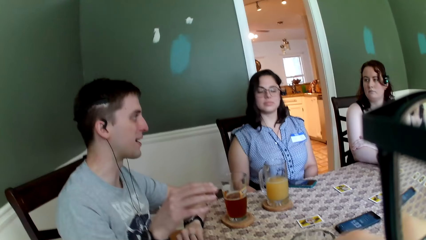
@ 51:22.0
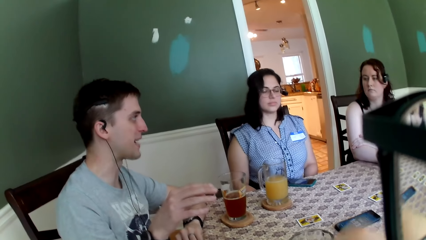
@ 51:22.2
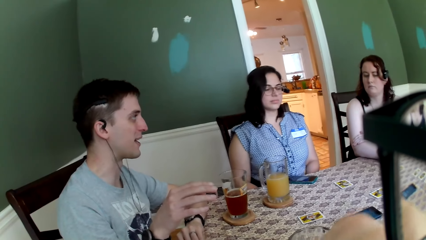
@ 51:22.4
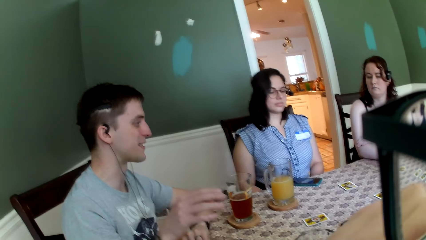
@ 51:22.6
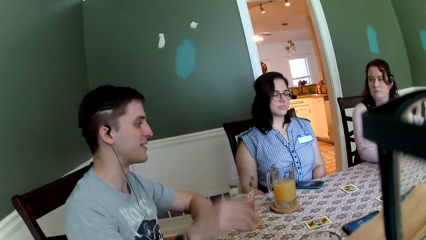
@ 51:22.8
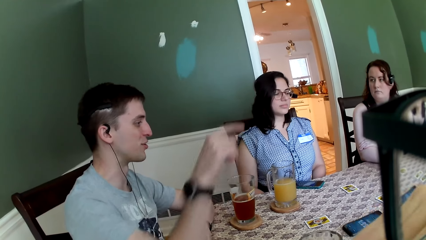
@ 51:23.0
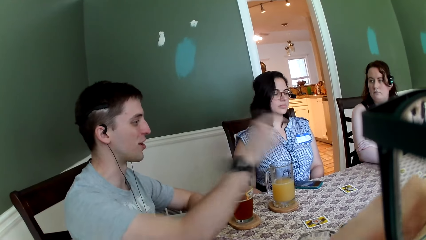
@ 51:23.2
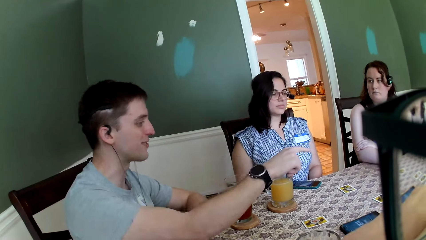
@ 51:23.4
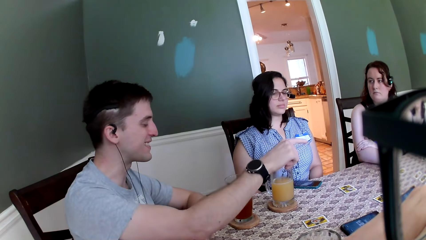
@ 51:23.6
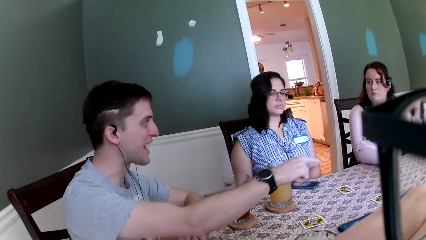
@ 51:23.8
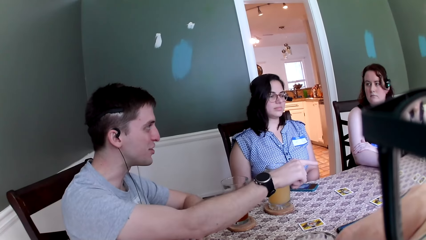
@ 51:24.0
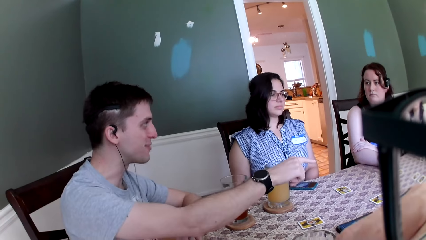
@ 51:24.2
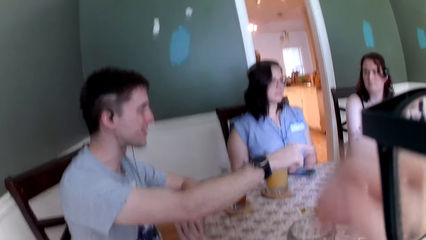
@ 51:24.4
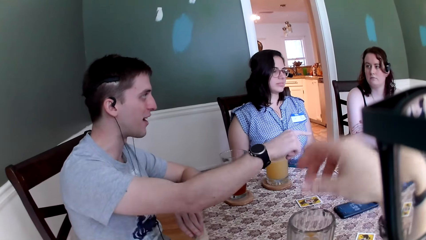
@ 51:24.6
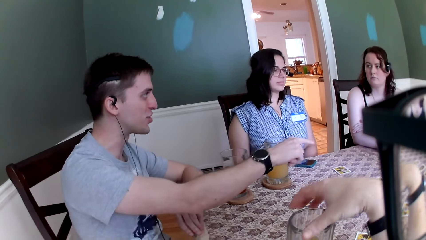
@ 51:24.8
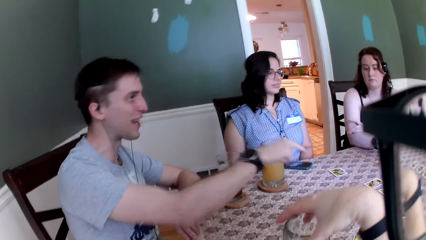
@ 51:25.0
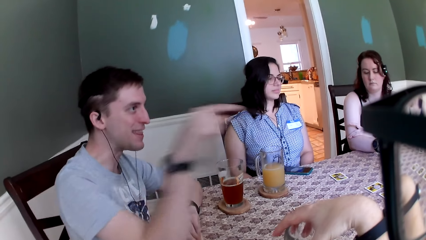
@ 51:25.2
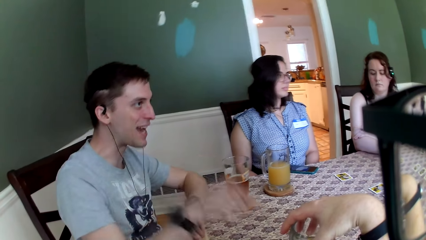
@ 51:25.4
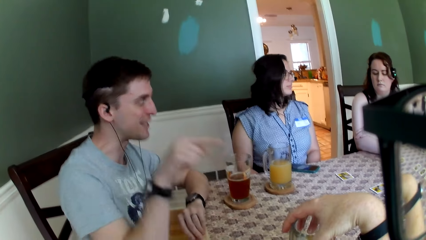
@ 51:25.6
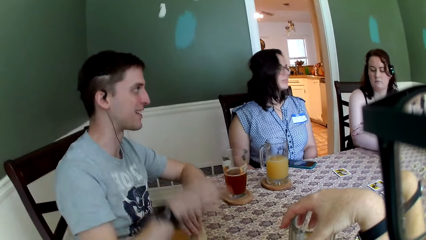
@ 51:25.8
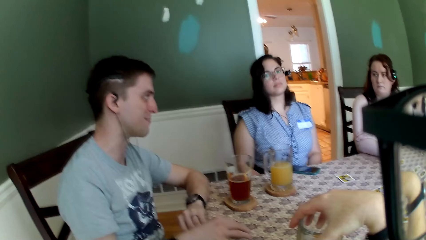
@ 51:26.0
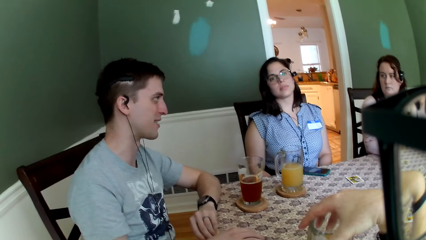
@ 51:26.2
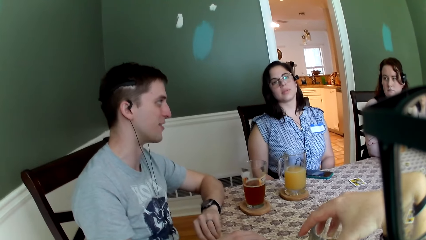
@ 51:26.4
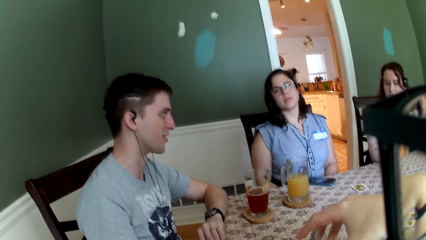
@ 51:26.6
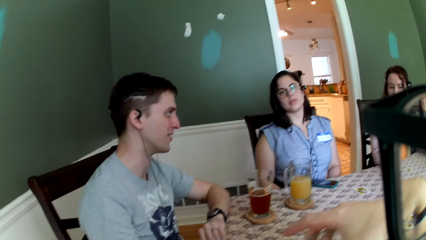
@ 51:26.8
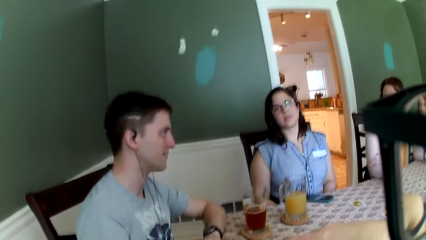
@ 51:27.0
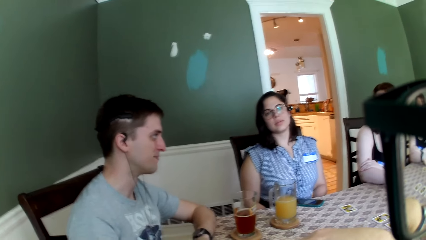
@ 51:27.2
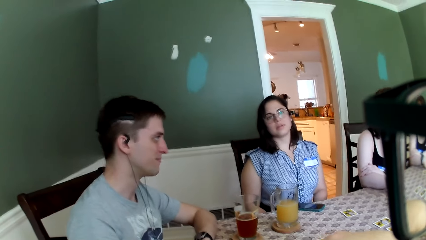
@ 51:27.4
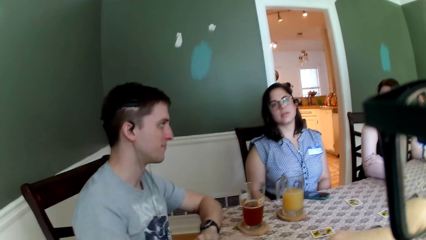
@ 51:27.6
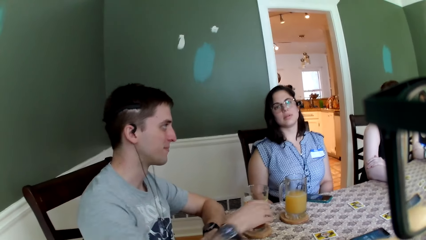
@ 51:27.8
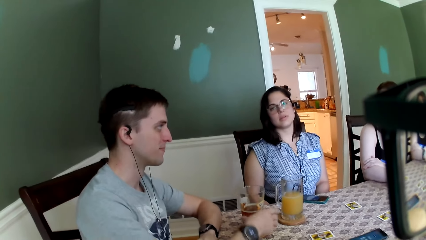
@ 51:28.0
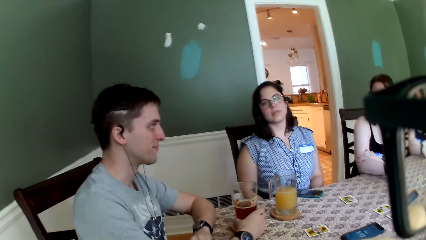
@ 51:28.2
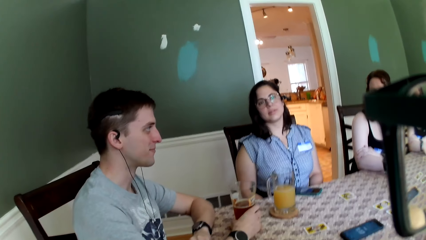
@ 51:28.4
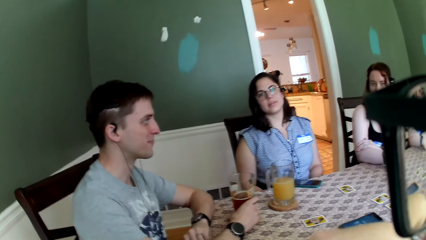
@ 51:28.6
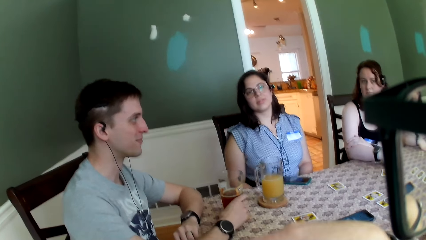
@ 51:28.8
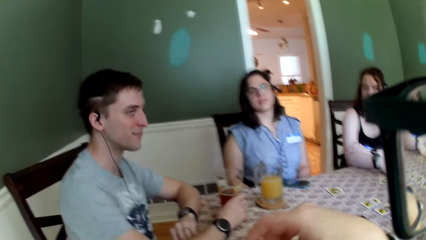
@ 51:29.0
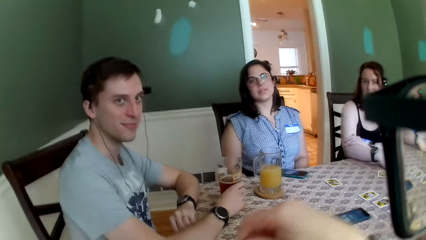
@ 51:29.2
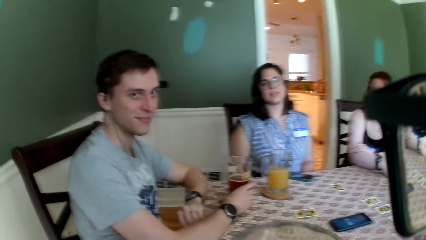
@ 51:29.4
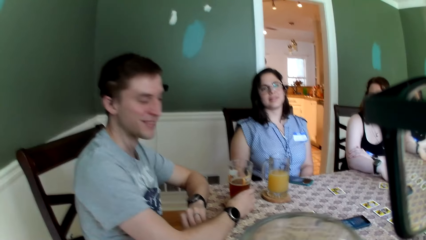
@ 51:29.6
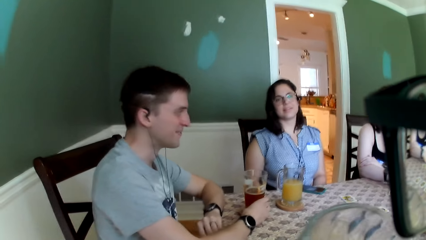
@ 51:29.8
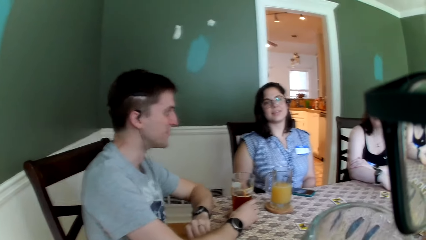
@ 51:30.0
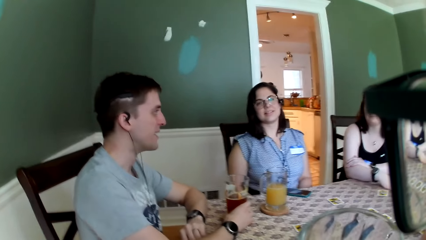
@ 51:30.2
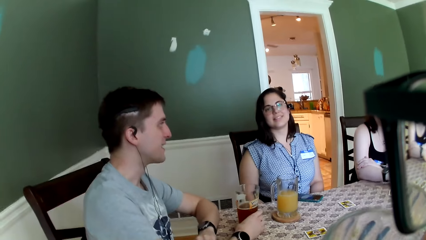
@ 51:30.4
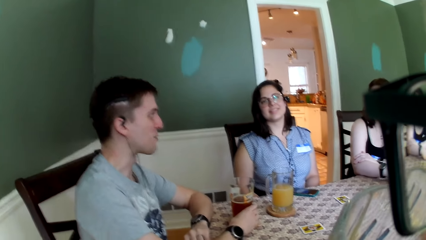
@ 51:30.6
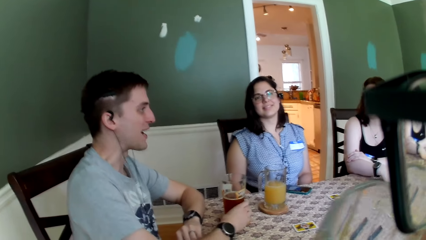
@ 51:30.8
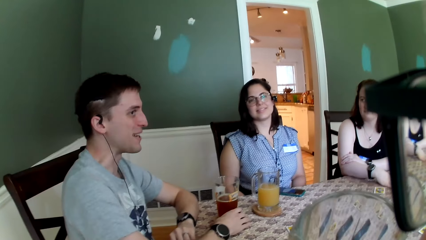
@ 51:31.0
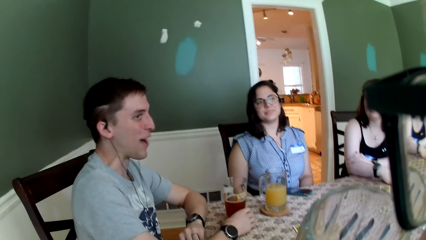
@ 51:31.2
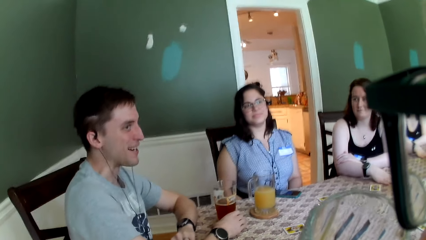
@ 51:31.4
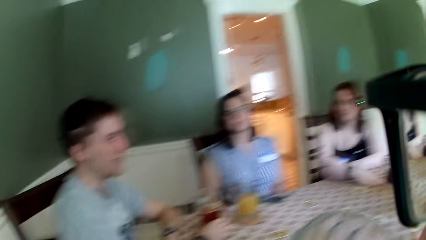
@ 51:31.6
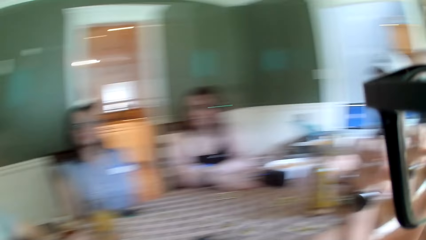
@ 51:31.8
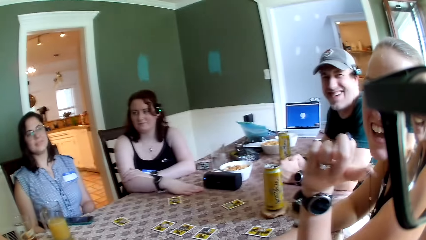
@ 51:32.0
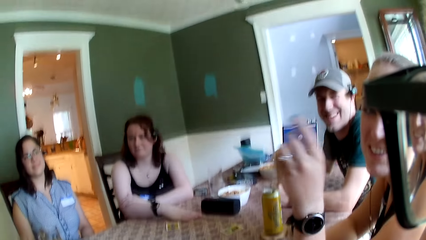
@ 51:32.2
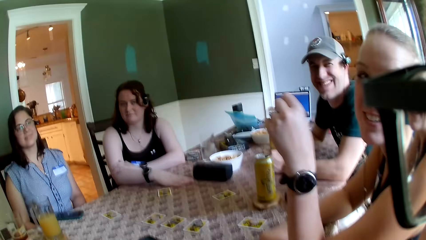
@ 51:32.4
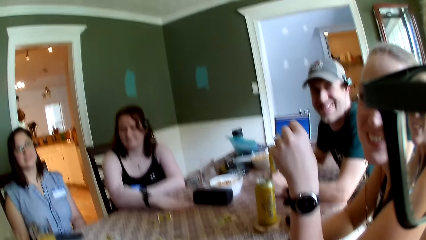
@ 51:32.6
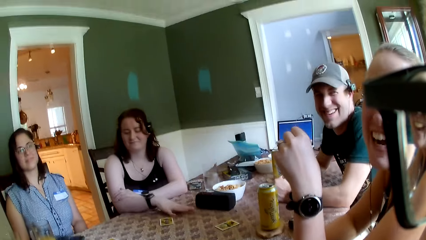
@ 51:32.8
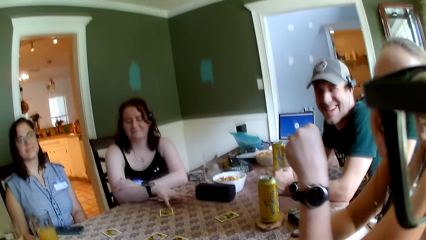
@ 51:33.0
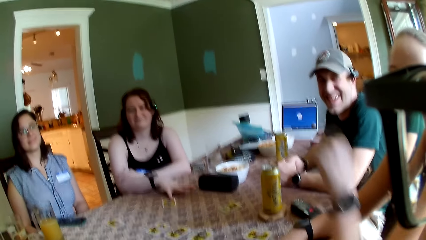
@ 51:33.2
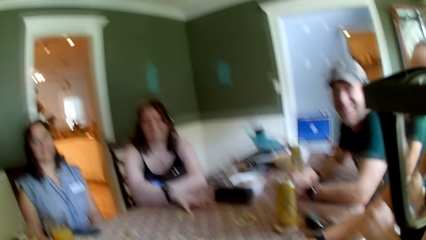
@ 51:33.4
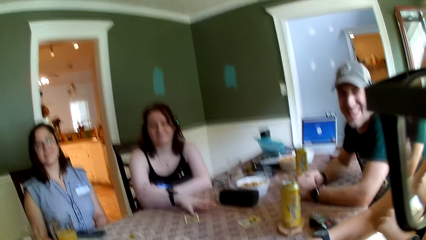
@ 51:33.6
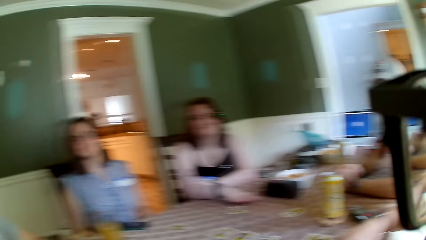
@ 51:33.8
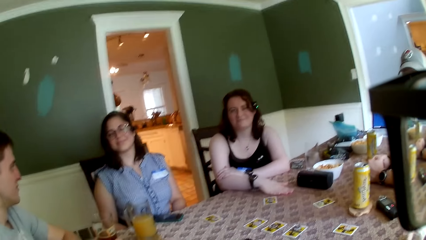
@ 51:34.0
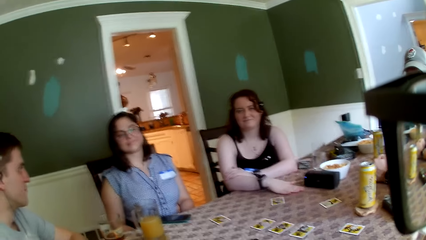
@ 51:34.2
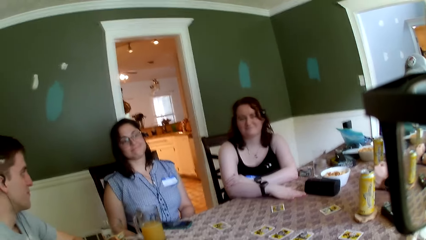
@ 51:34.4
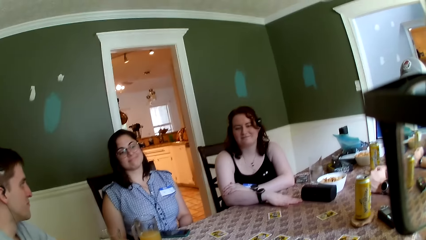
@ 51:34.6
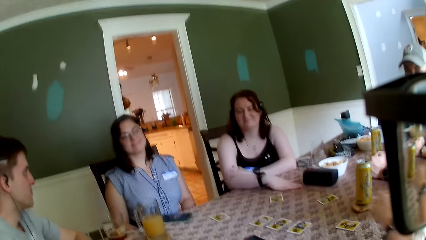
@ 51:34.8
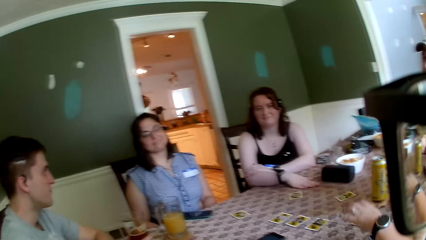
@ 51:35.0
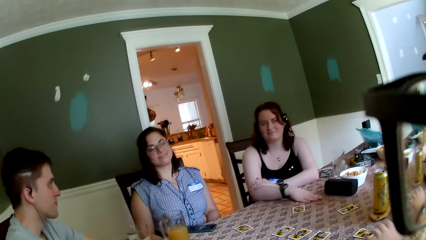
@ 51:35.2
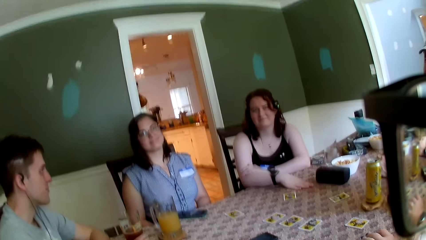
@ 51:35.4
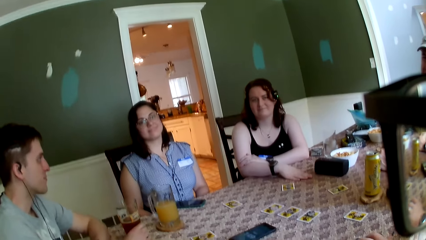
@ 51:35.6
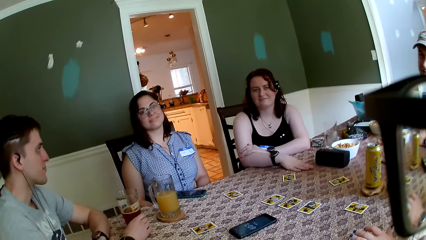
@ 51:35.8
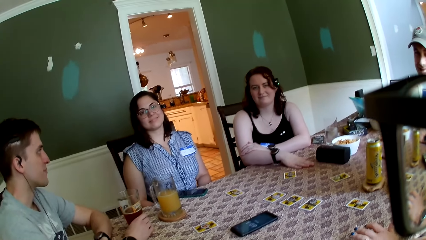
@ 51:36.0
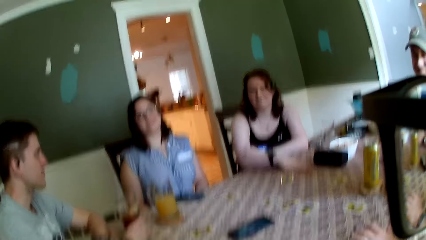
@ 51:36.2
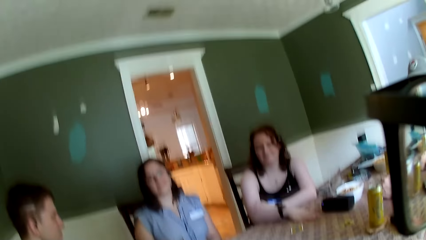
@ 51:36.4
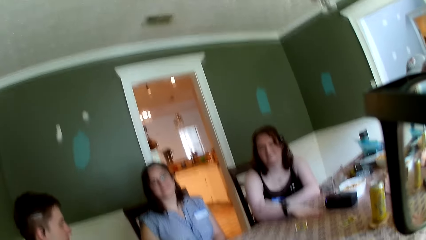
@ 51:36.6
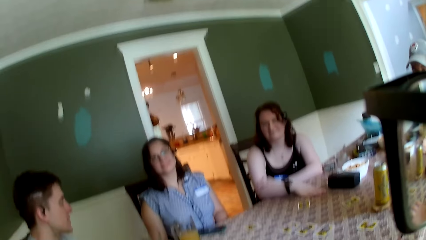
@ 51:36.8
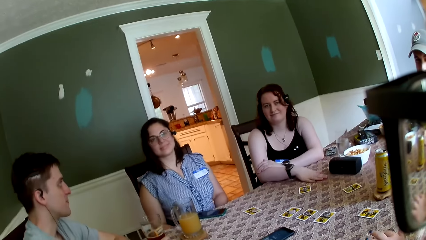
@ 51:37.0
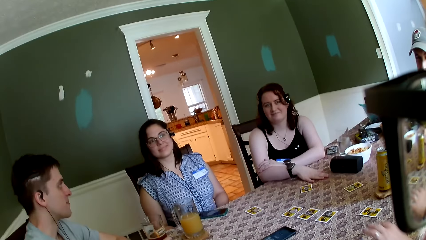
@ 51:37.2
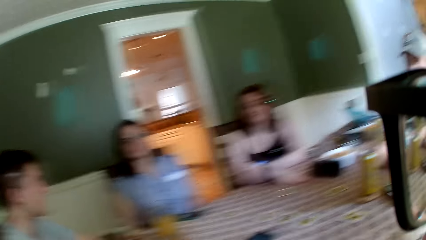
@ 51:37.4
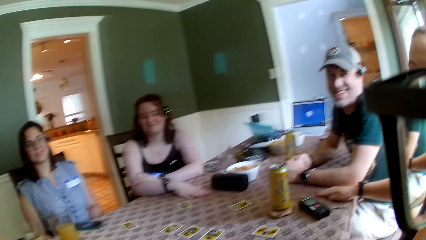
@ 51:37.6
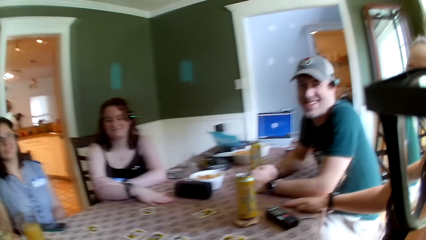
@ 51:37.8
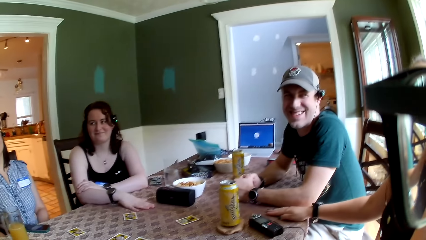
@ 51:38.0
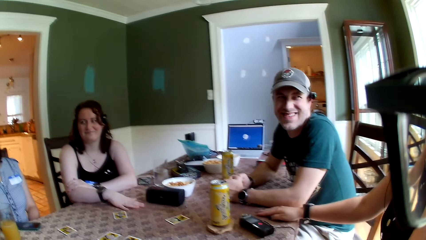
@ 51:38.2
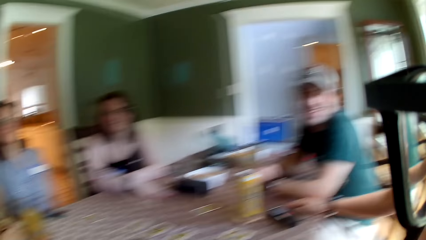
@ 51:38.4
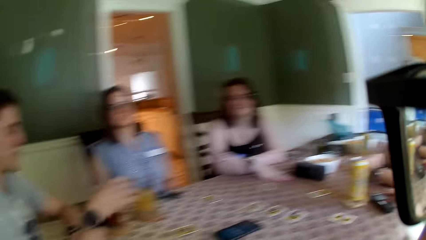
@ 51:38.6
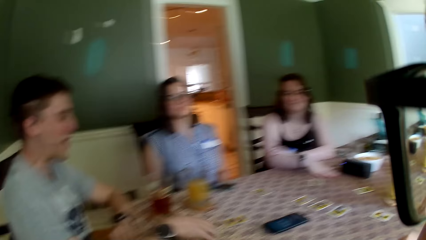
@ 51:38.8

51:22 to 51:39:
The camera wearer looks at a man, a woman and another woman. The man points at the second woman with his right hand.
